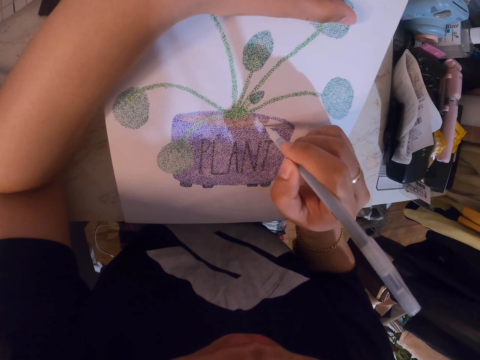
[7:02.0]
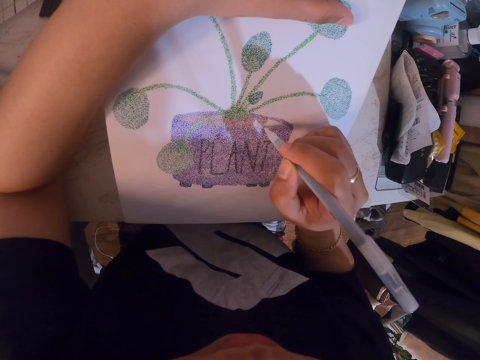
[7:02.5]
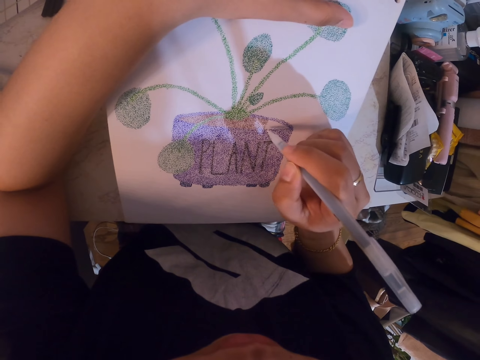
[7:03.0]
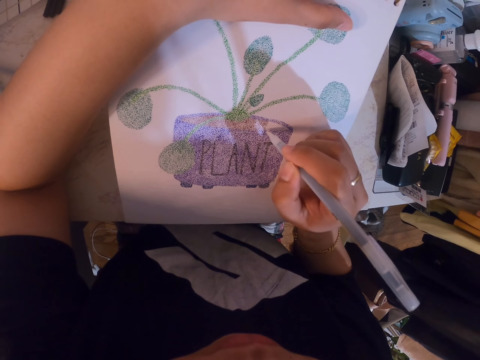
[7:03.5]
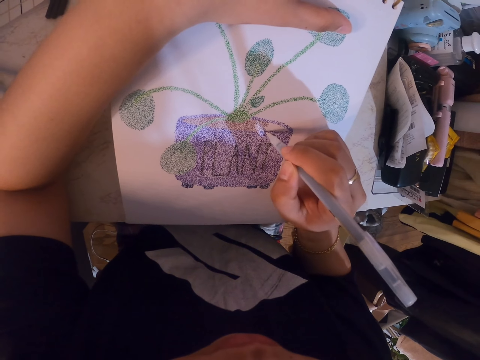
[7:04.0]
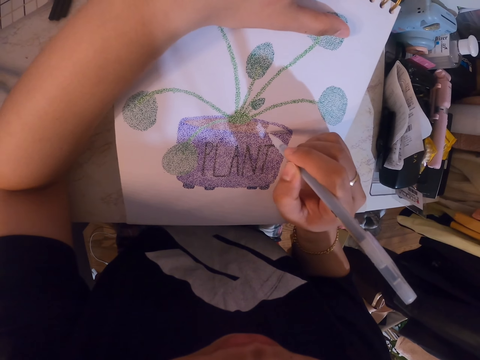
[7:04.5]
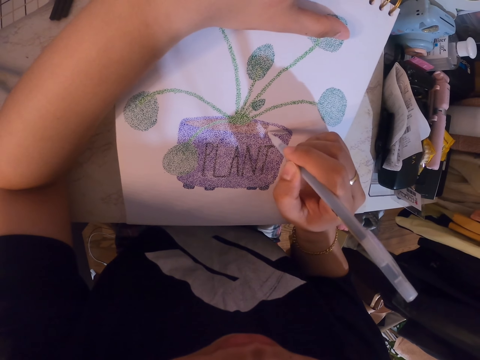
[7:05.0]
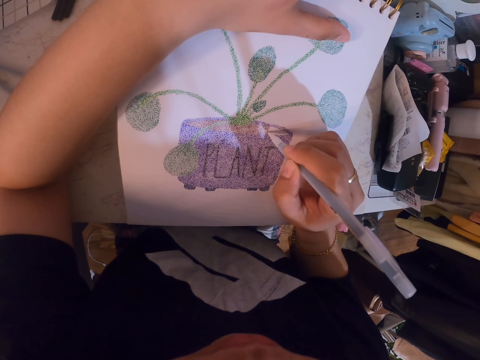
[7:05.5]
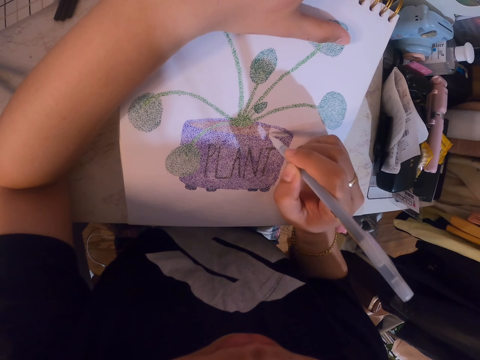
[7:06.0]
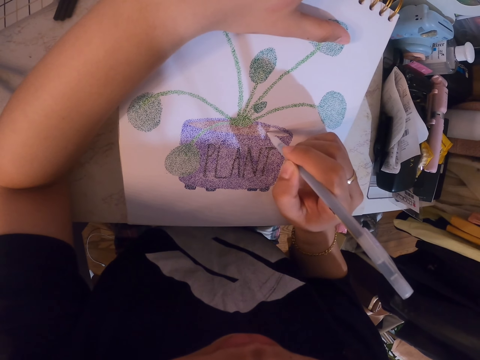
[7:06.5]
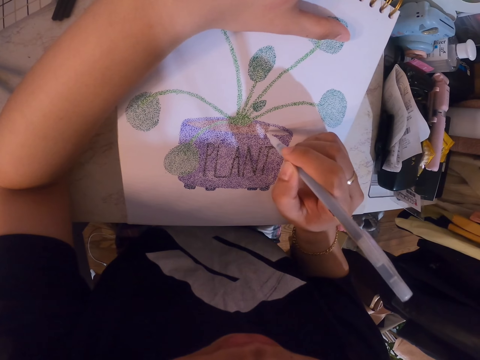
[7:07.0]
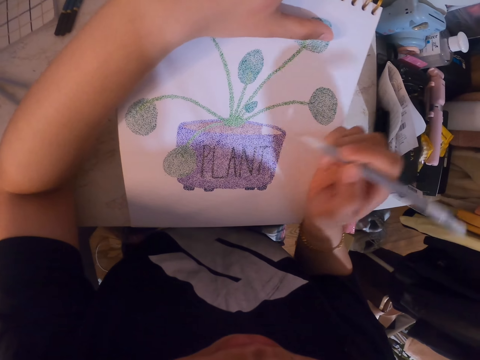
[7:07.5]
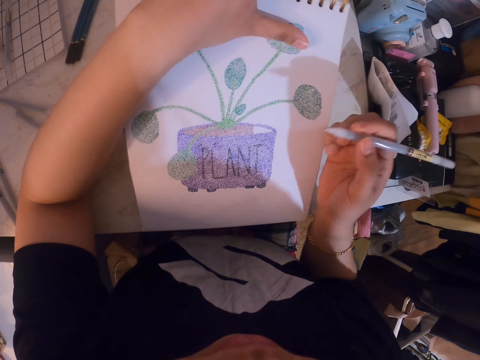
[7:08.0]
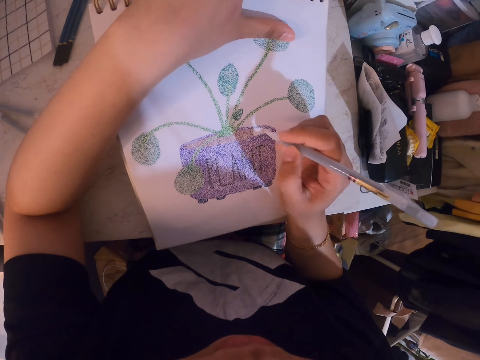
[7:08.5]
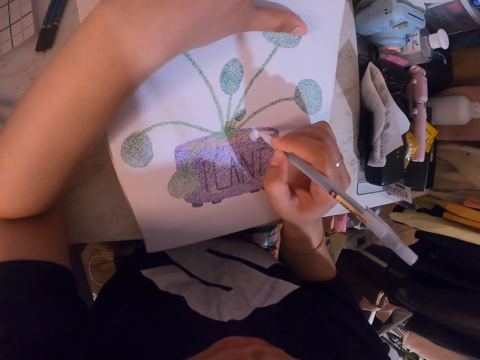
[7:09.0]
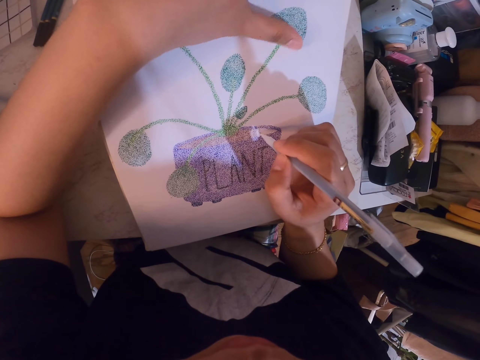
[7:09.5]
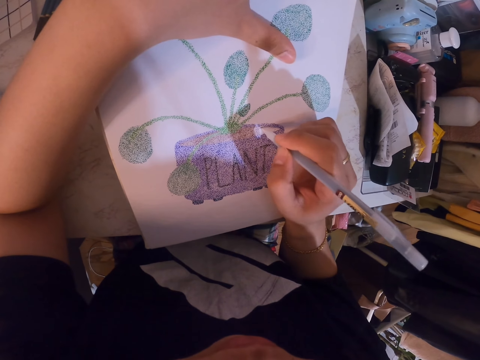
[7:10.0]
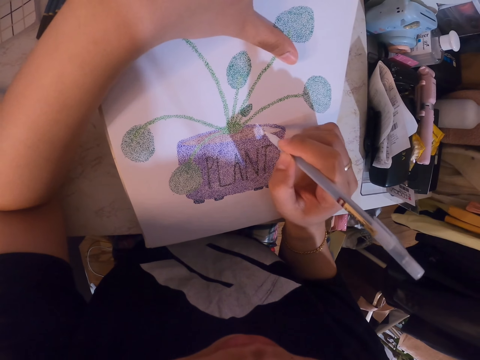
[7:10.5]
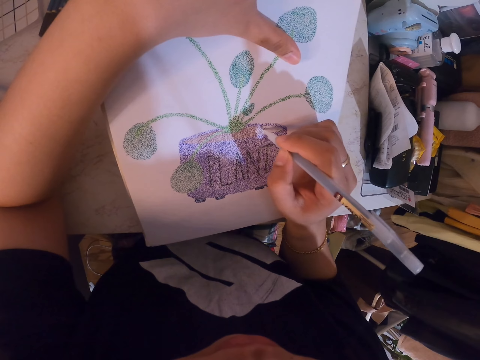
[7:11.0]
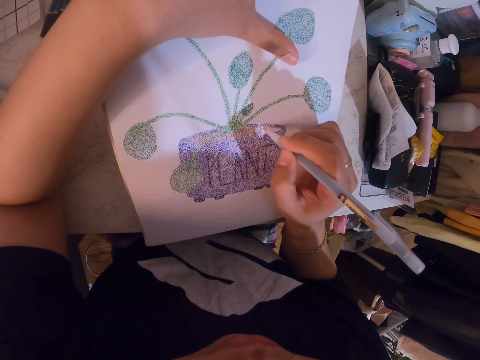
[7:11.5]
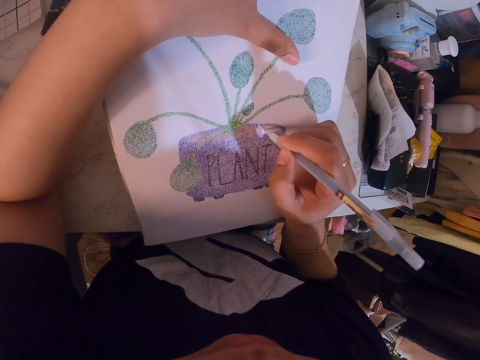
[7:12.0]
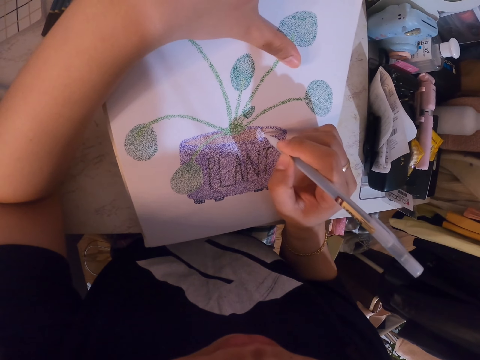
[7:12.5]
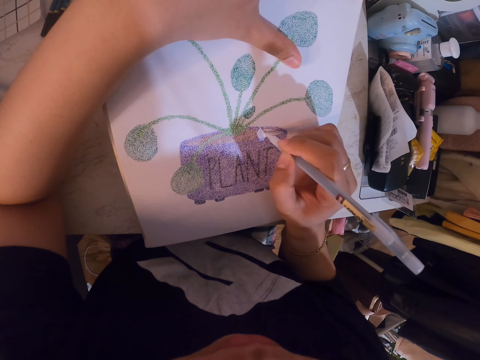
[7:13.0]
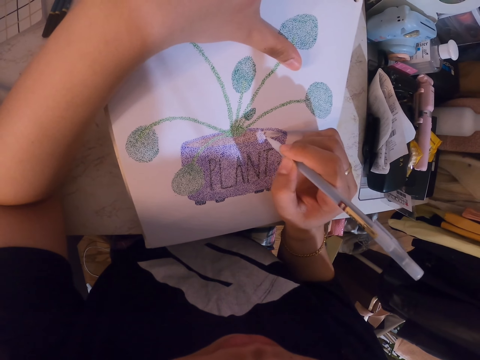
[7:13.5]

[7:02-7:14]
The camera wearer adjusts the drawing pen in her hand. She adds dots on a drawing with the drawing pen.

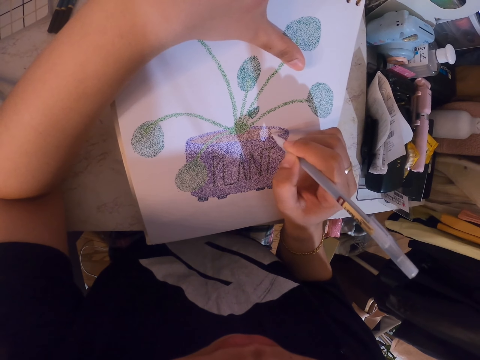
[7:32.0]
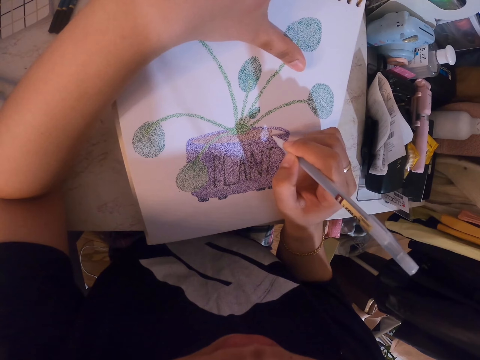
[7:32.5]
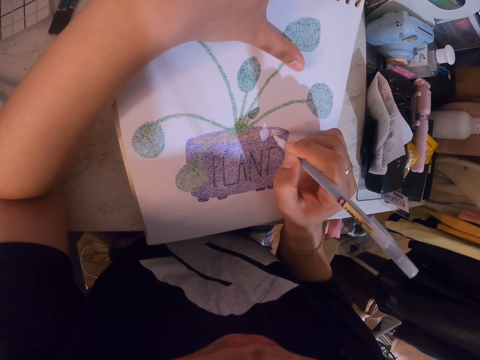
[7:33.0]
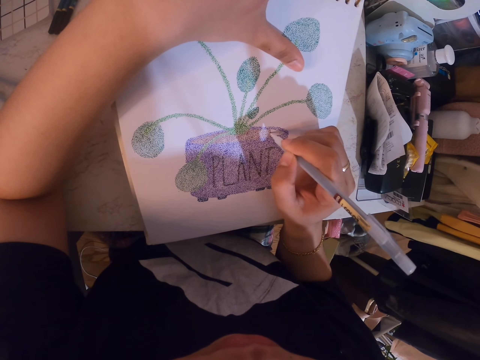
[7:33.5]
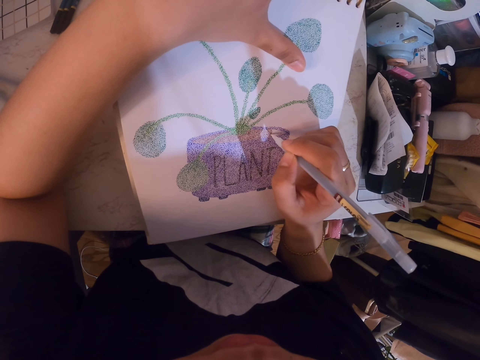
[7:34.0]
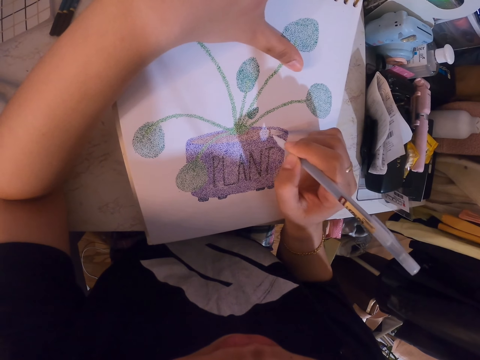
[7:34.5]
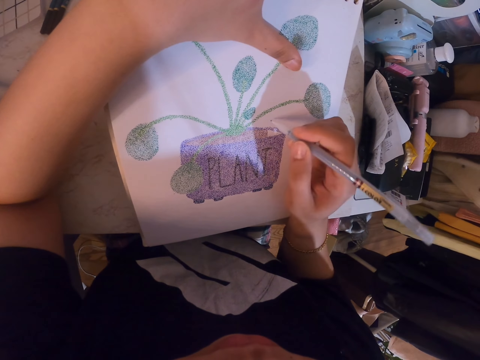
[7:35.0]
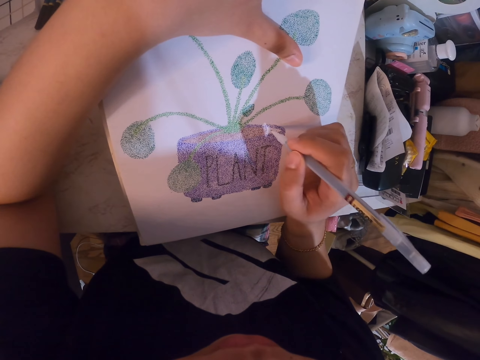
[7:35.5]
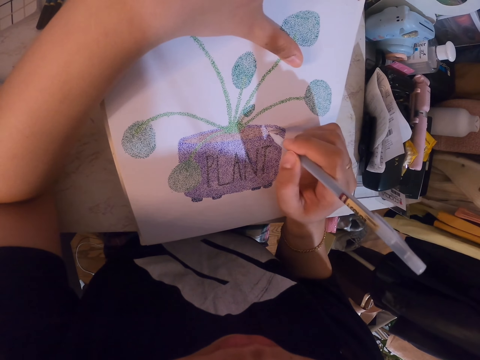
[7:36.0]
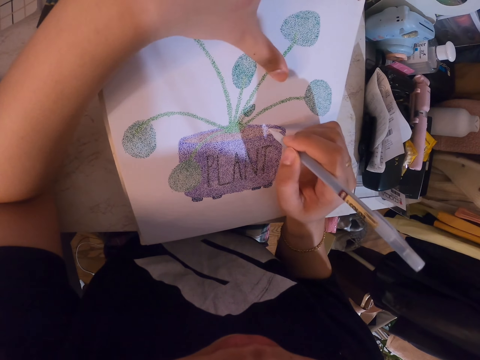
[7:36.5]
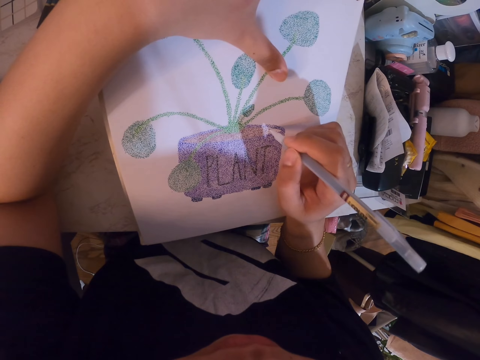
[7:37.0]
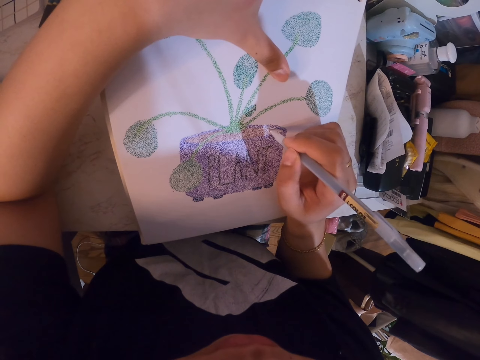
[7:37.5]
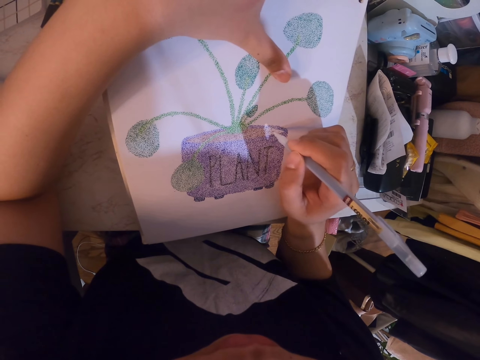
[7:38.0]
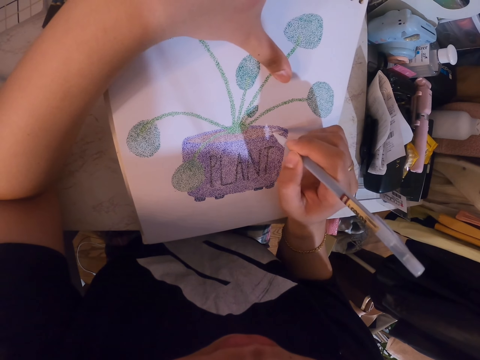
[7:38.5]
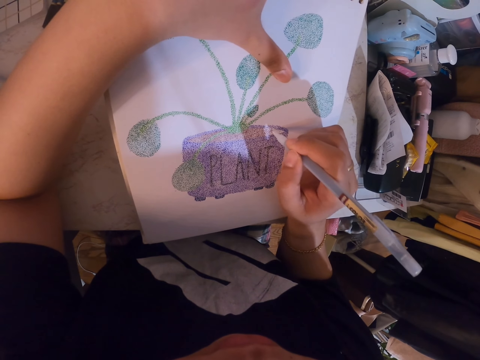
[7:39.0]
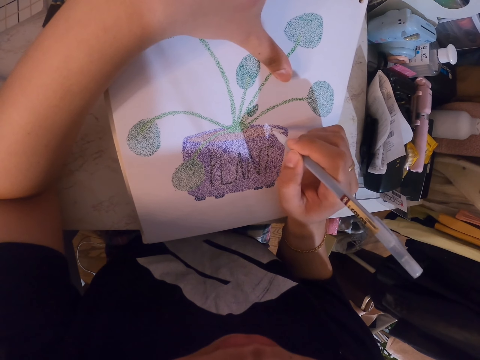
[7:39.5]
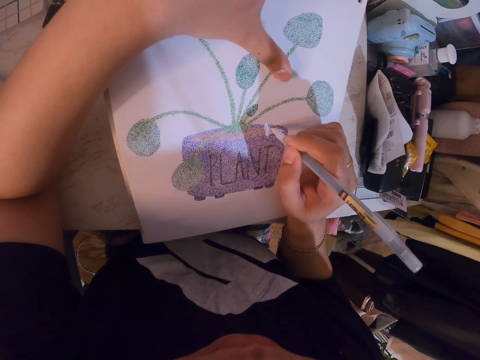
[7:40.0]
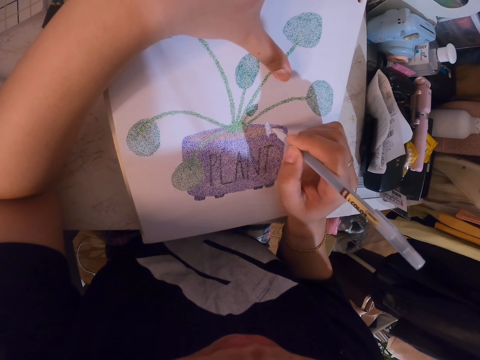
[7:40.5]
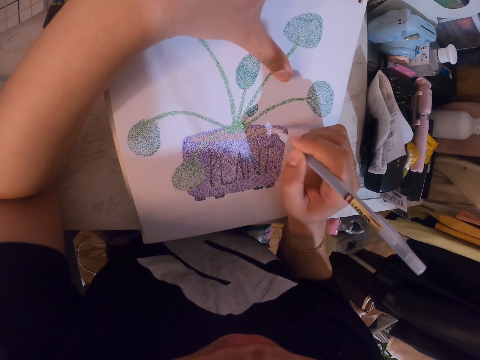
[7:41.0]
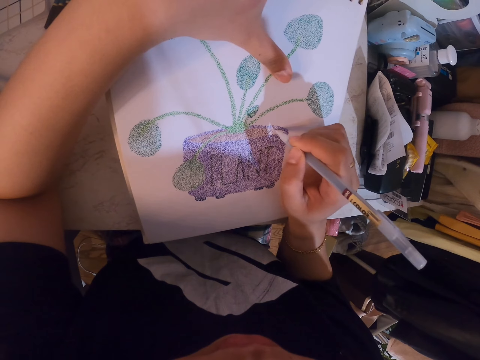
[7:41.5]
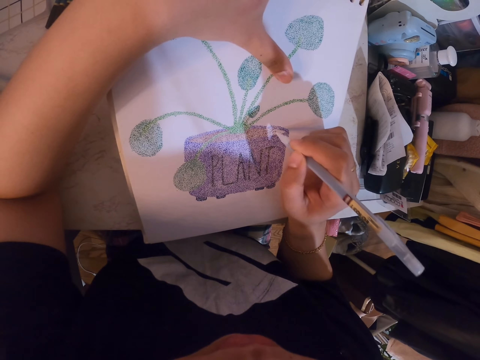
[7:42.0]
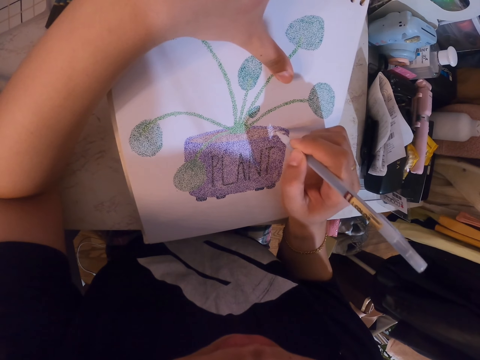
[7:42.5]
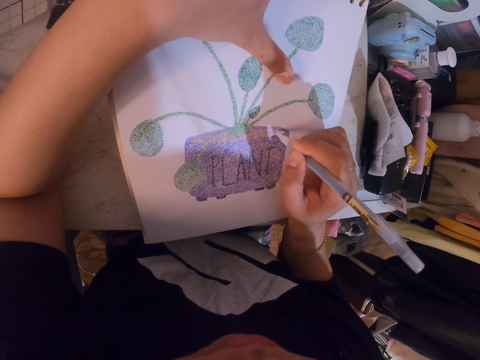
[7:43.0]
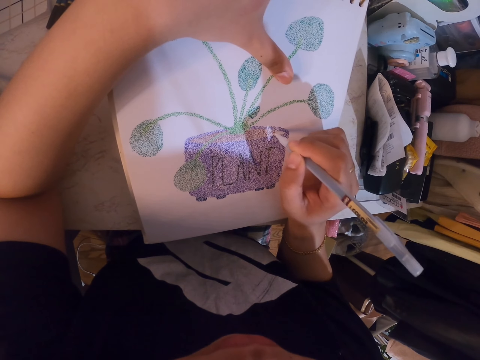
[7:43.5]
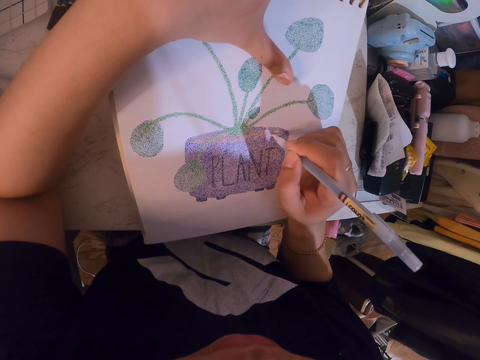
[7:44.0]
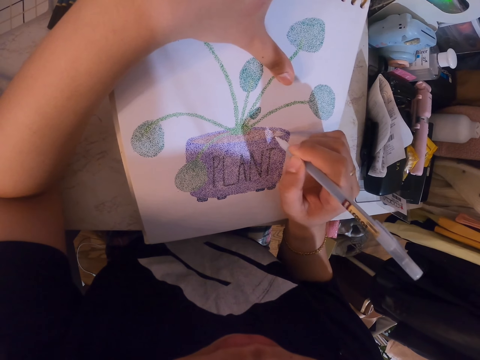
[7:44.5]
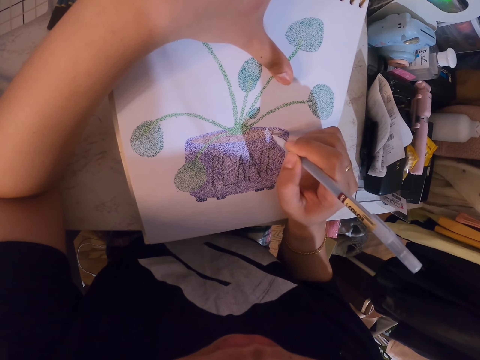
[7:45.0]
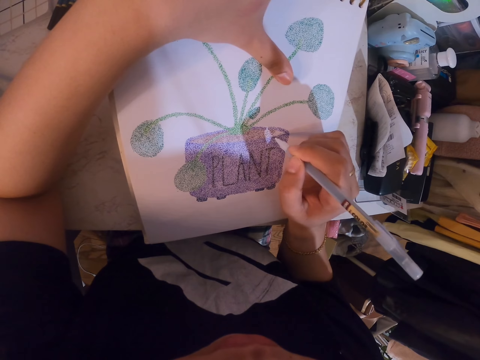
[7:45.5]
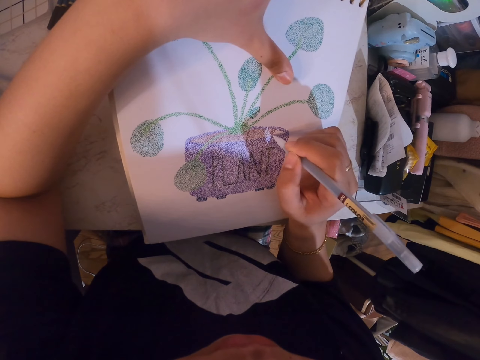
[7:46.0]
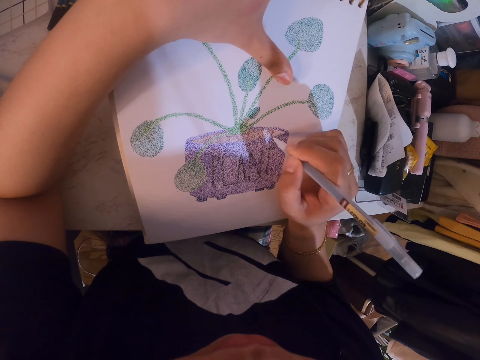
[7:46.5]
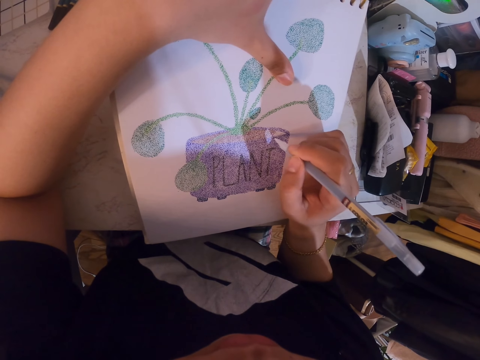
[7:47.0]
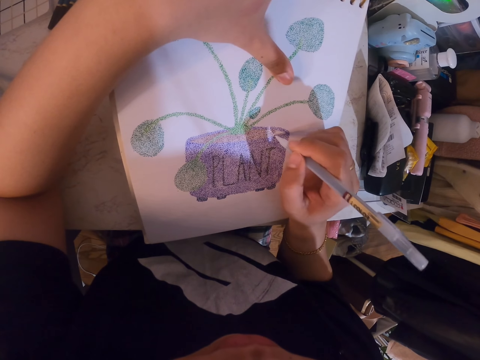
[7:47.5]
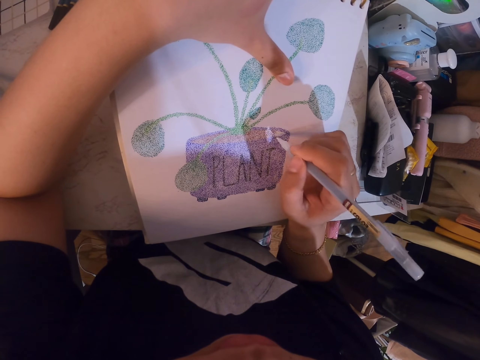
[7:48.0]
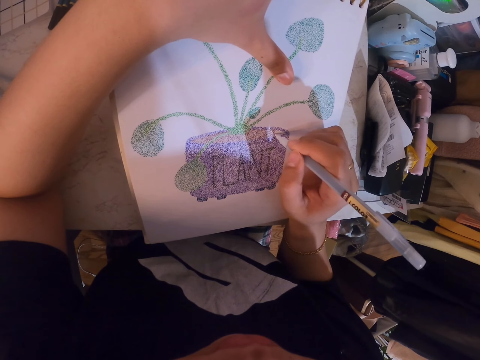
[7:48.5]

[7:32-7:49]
The camera wearer adjusts the drawing pen in her hand. She adds dots on a drawing with the drawing pen.
